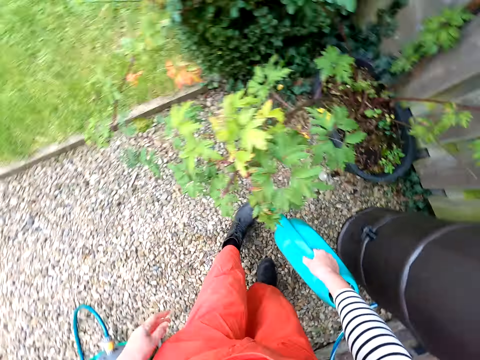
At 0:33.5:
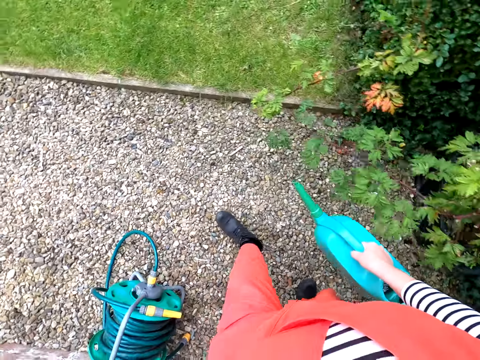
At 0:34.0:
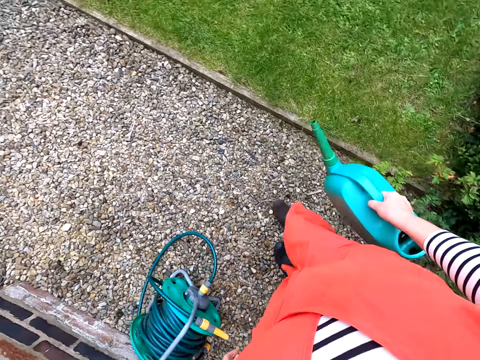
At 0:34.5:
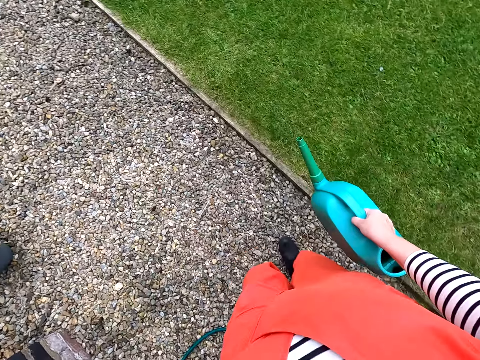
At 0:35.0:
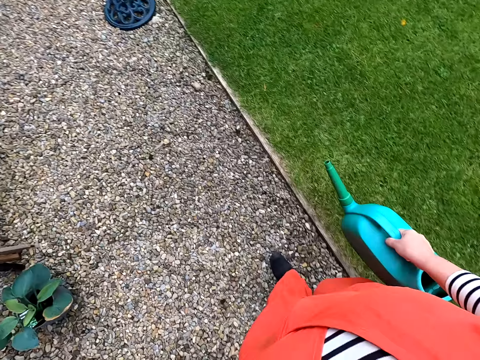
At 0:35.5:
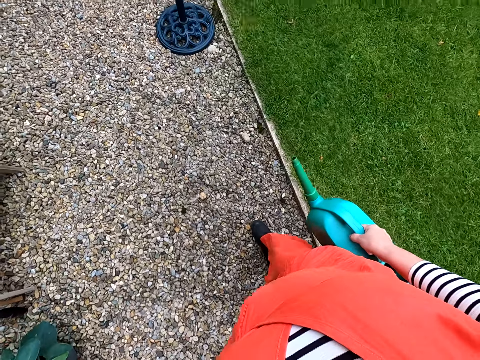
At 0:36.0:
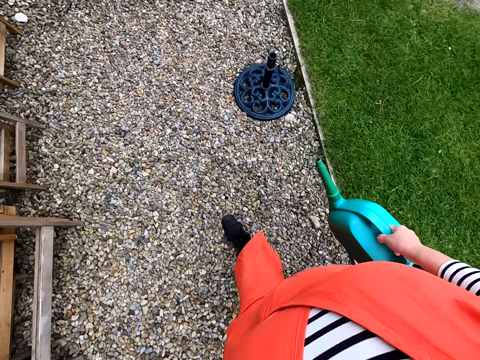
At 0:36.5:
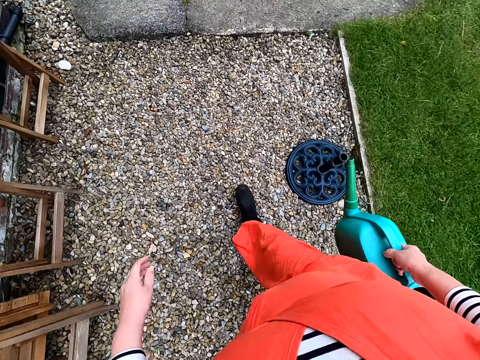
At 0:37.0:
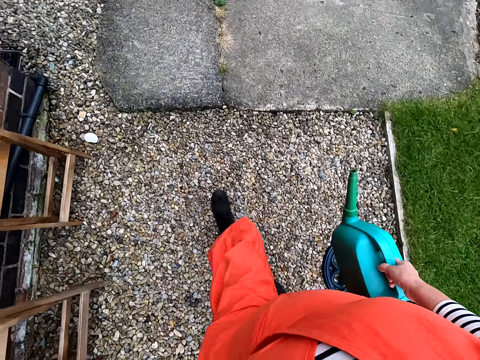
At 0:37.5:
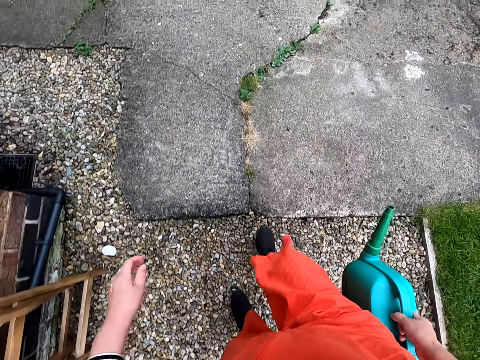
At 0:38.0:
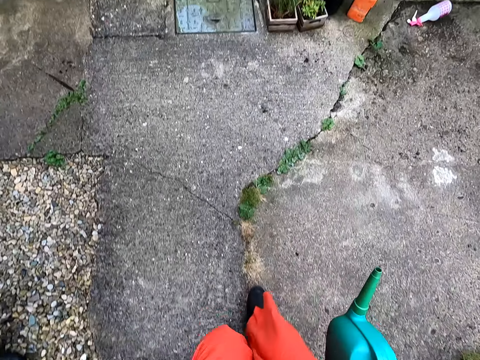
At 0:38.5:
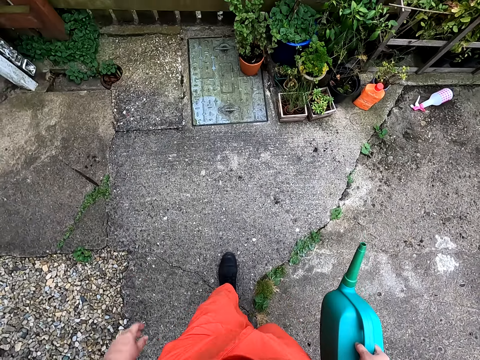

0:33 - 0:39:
The camera wearer walks around the compound.

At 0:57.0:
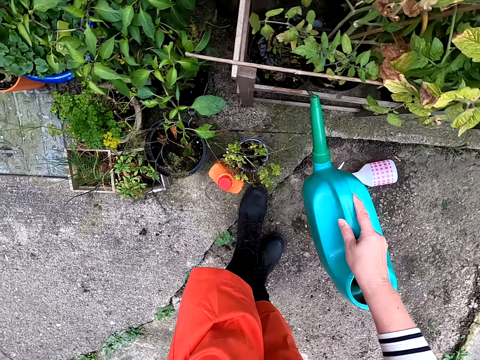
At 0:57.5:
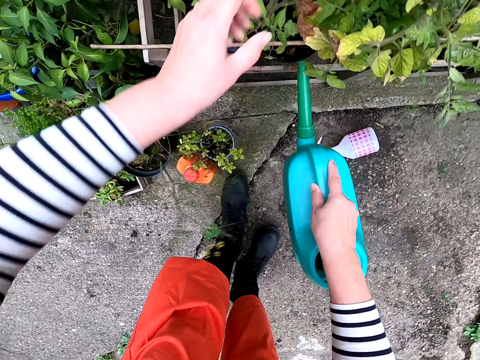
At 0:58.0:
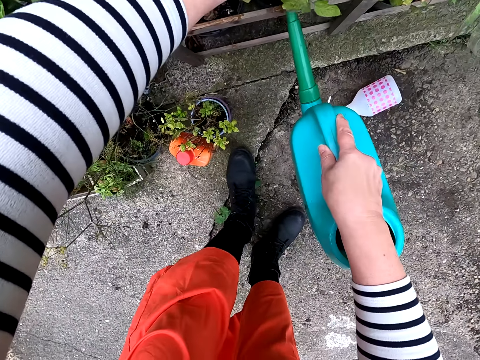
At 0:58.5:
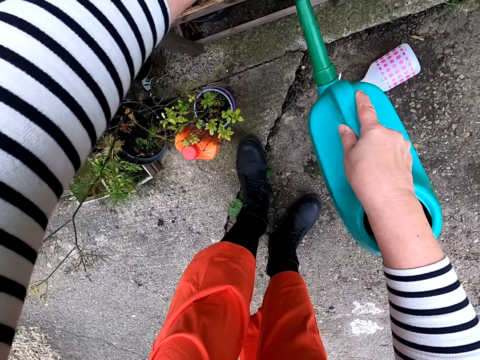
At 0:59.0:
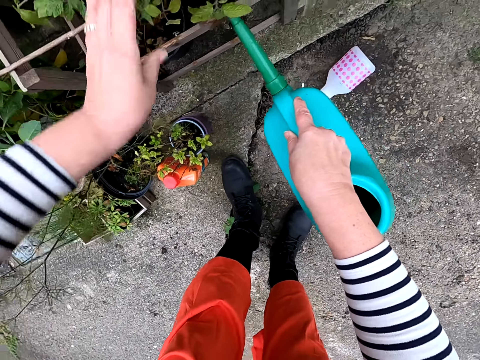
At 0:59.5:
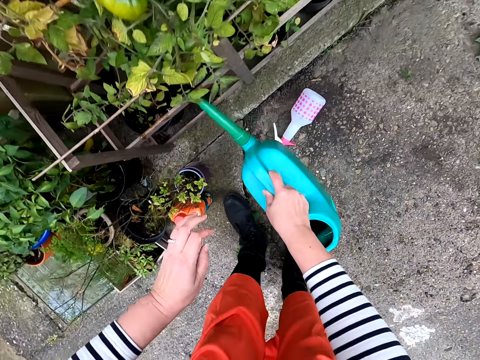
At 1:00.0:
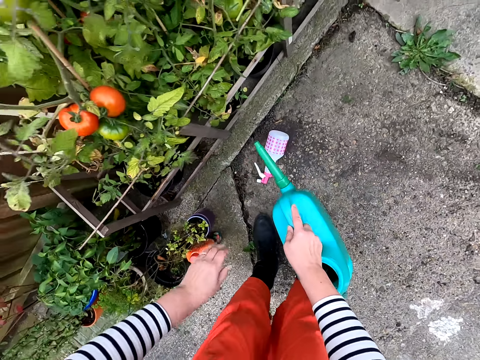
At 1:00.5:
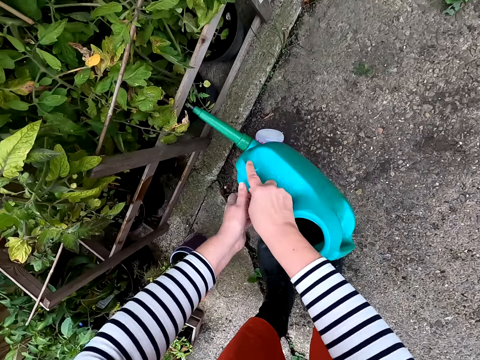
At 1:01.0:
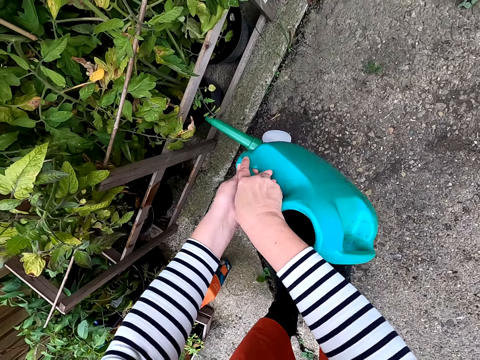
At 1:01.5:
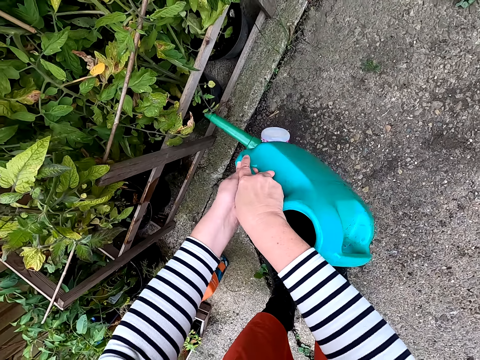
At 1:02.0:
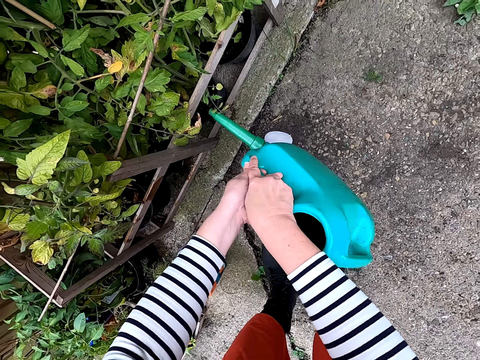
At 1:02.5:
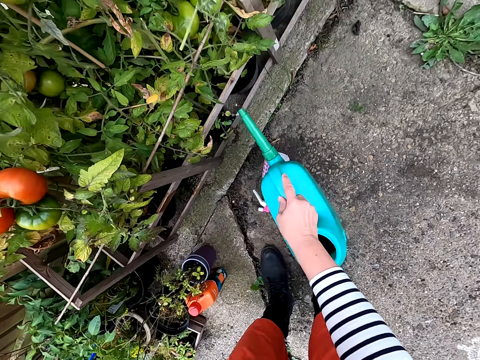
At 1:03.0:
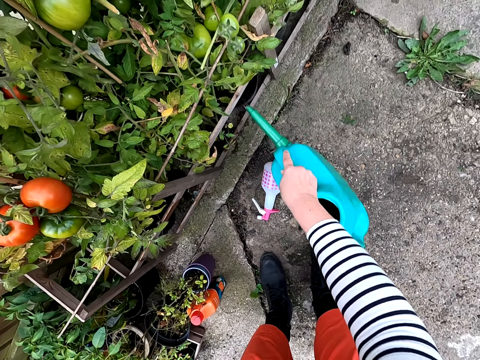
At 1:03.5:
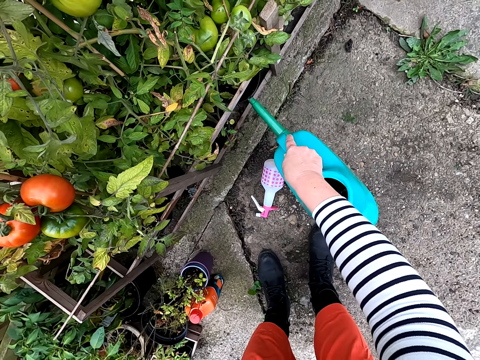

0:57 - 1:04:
The camera wearer waters the plants.

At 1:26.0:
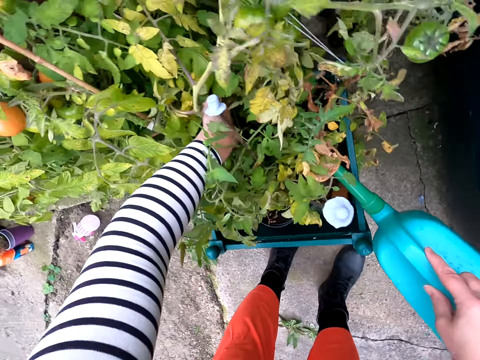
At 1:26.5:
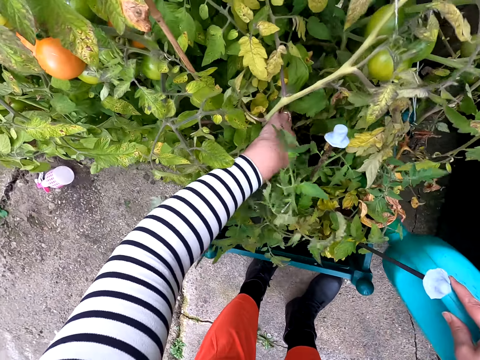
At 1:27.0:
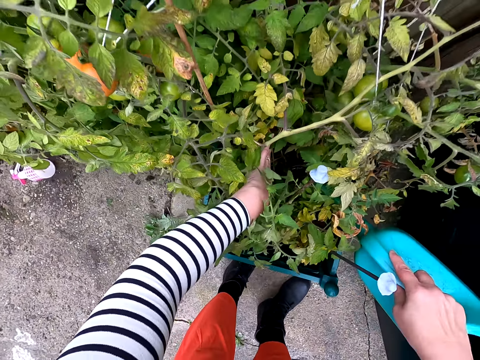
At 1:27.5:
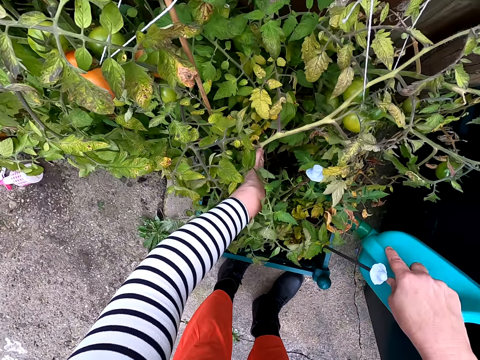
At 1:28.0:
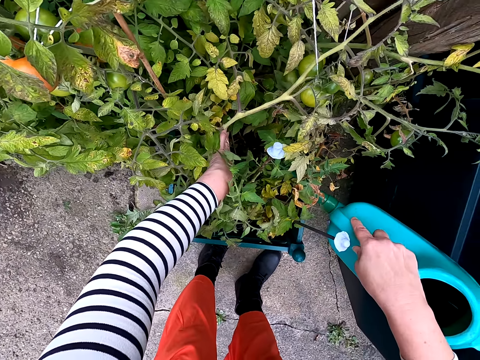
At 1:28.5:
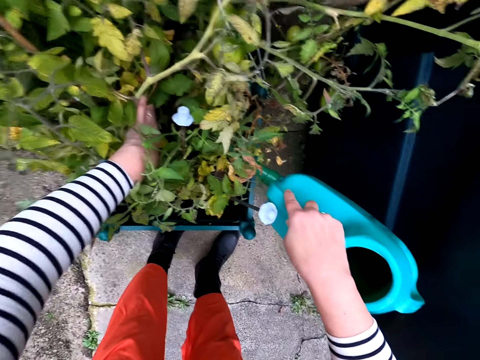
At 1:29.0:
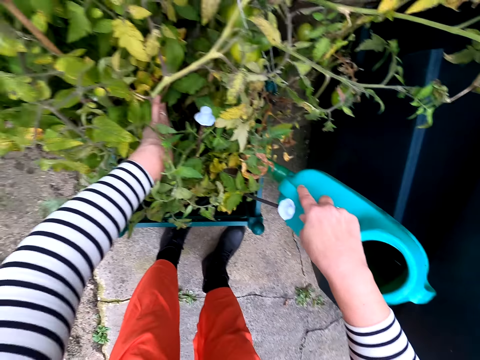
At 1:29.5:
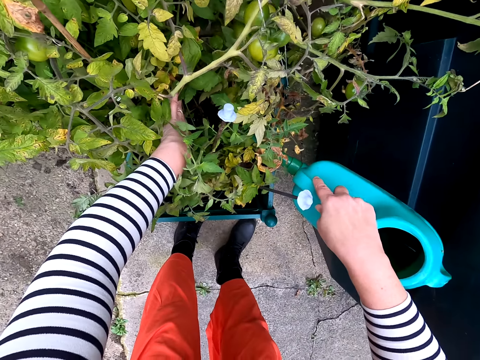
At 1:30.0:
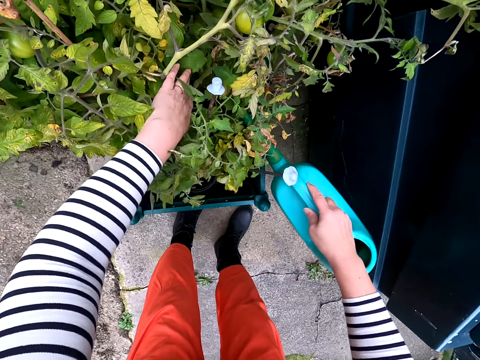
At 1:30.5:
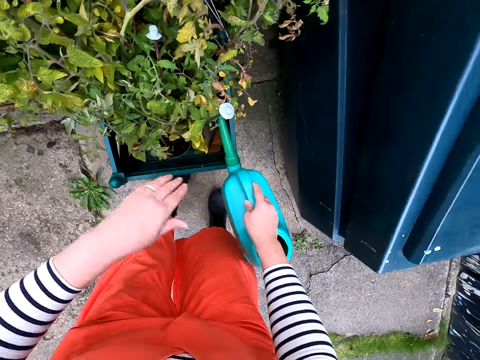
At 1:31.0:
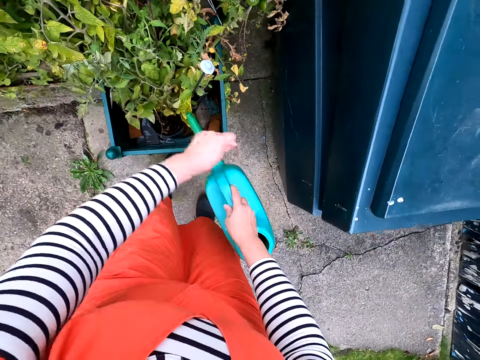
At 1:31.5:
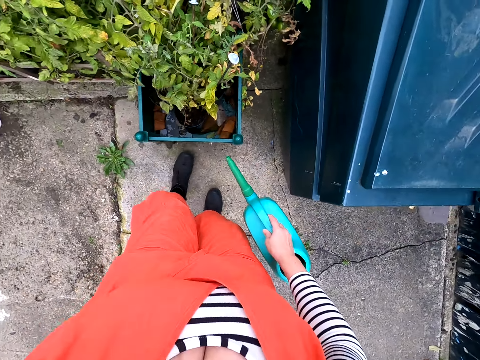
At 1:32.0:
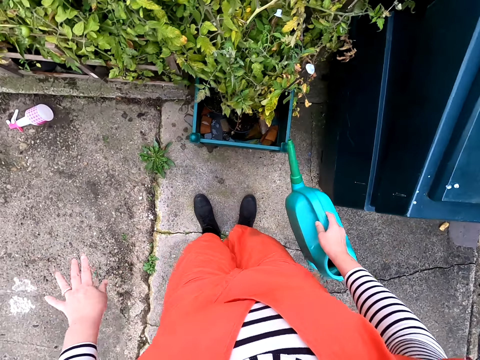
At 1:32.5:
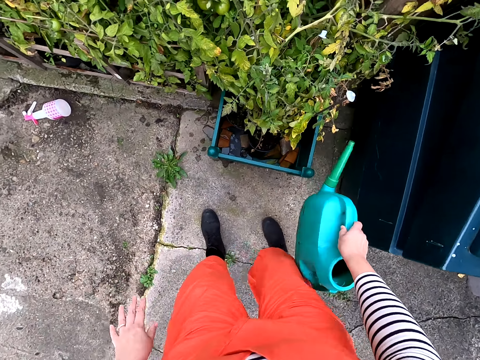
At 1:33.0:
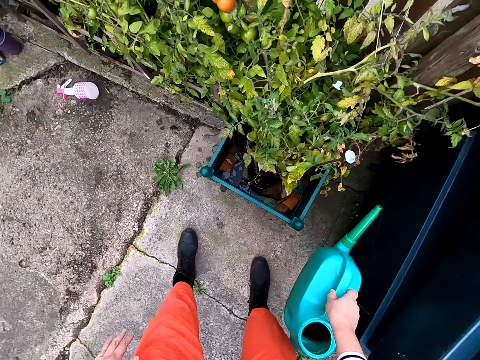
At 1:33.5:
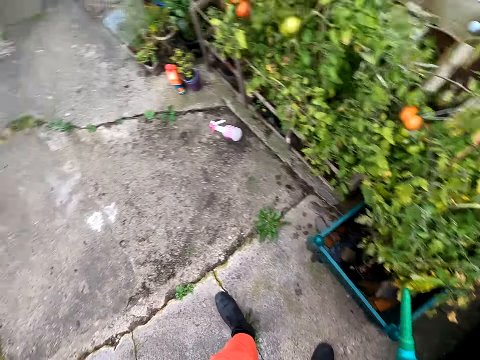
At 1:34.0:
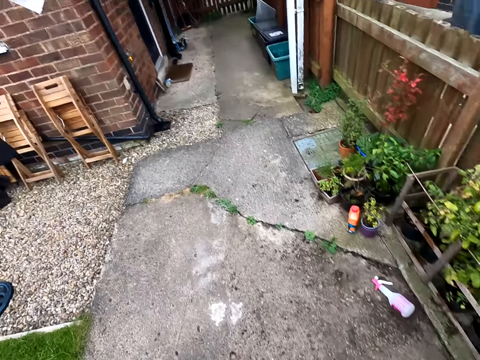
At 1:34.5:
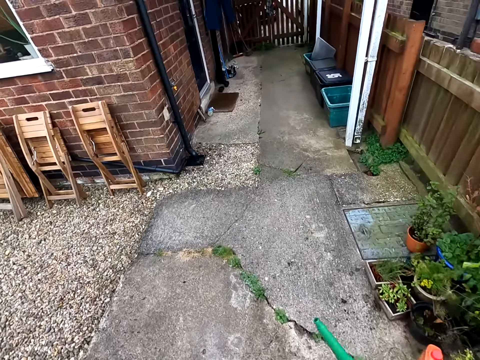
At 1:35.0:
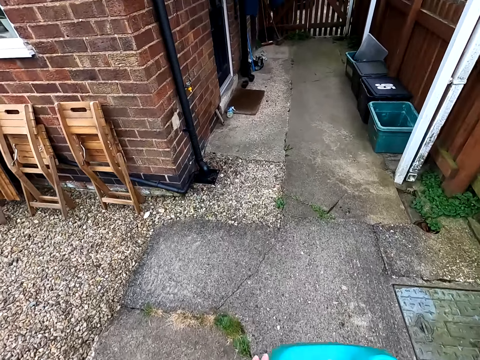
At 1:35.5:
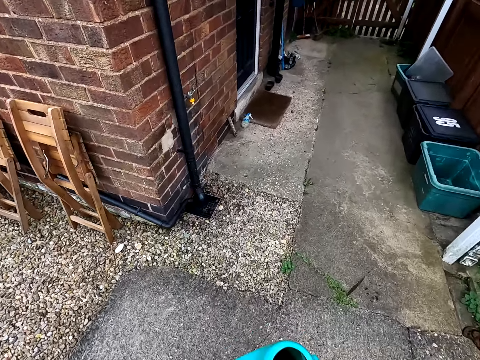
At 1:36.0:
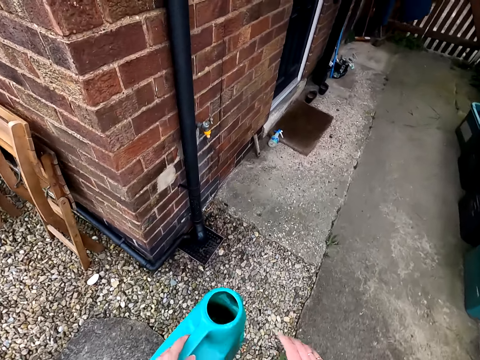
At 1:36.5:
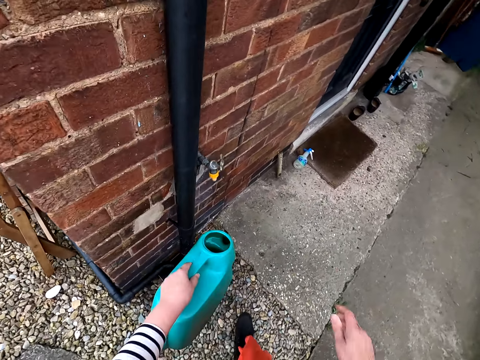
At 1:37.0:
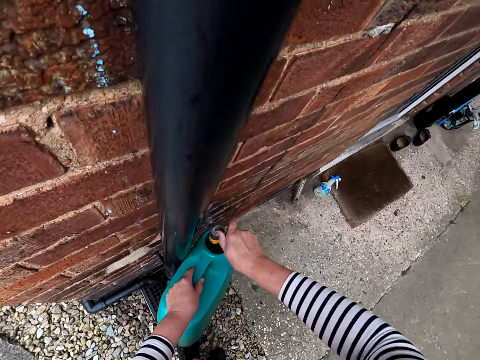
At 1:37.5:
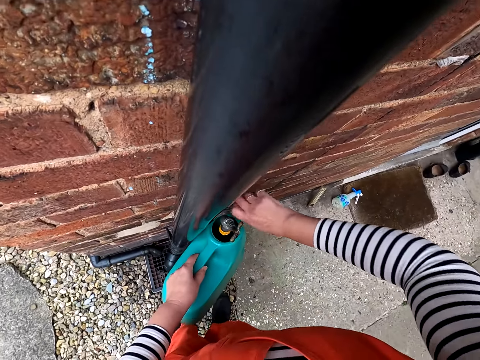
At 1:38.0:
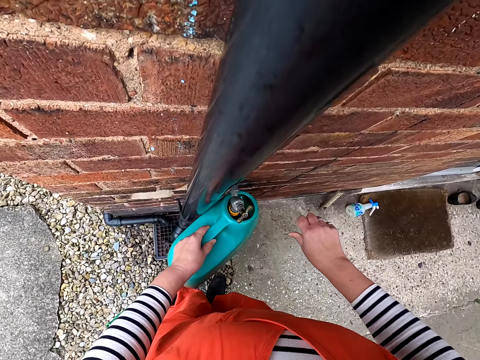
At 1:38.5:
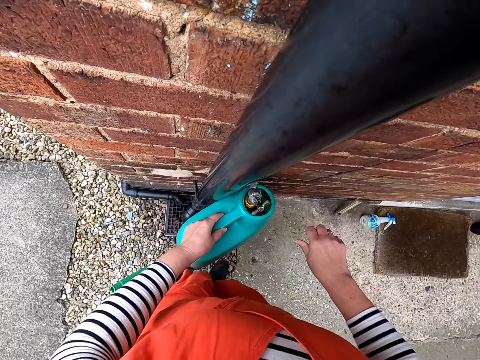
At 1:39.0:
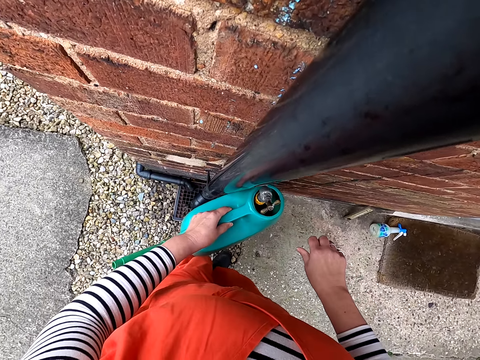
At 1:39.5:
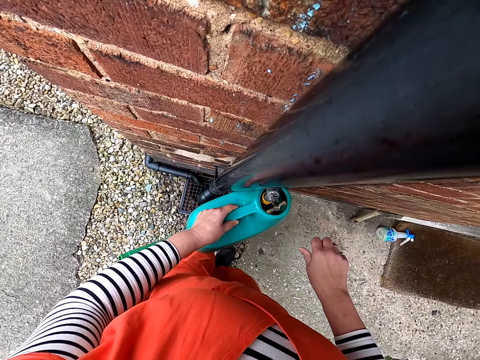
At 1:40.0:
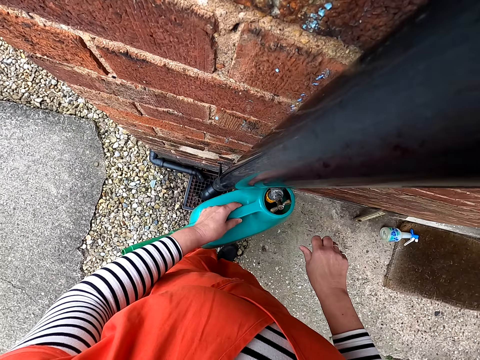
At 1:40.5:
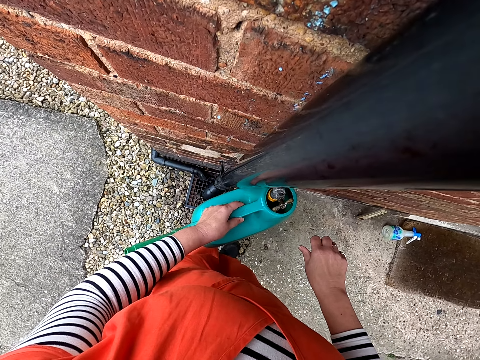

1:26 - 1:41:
The camera wearer waters the plants. They walk around the compound. They open the tap and put the jerrycan under the tap. They put water in the jerrycan.
